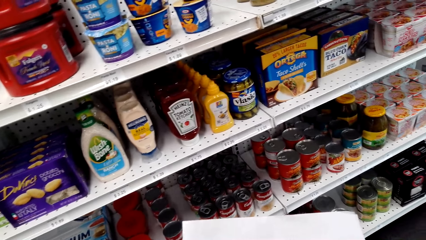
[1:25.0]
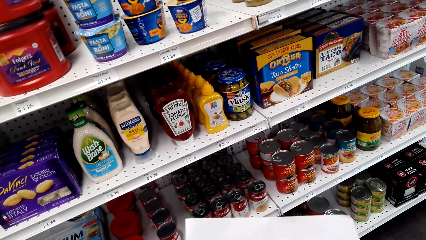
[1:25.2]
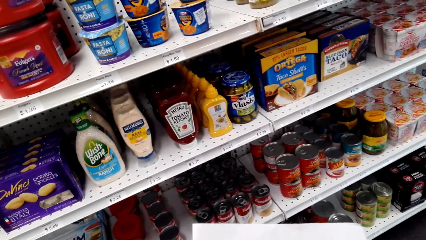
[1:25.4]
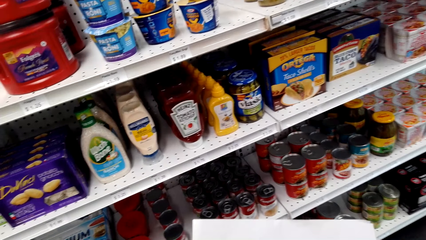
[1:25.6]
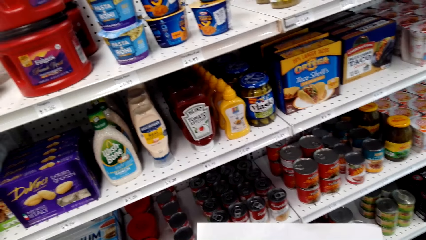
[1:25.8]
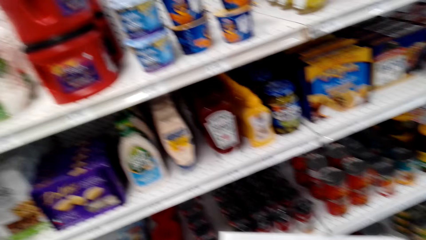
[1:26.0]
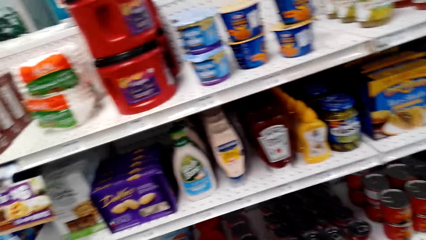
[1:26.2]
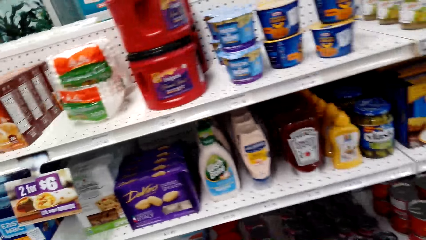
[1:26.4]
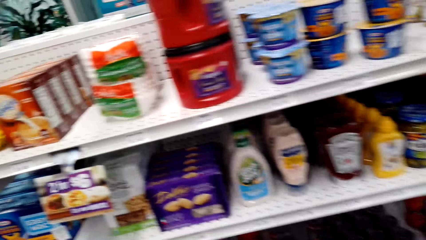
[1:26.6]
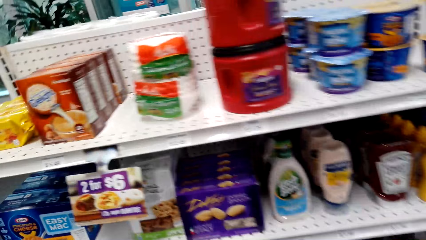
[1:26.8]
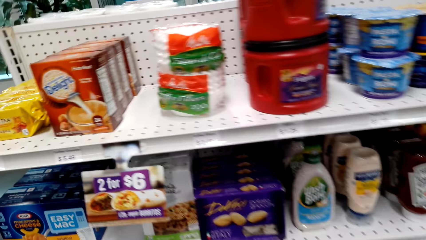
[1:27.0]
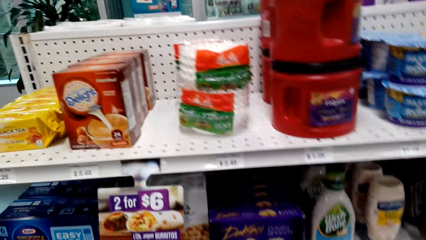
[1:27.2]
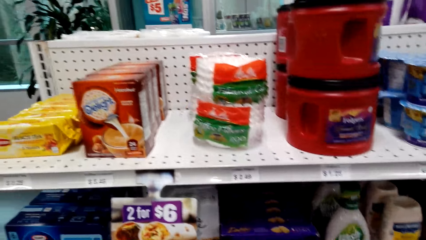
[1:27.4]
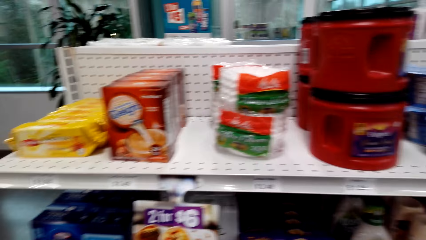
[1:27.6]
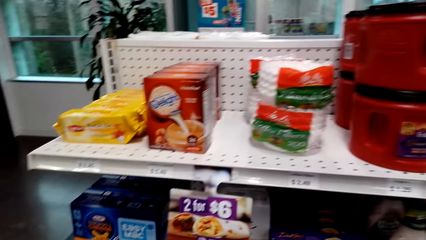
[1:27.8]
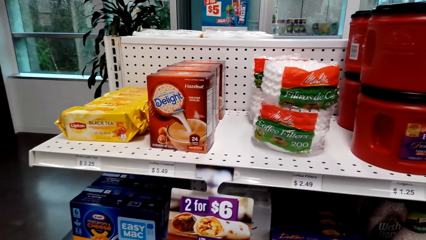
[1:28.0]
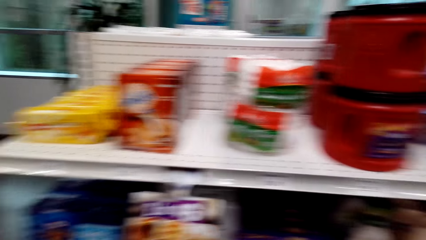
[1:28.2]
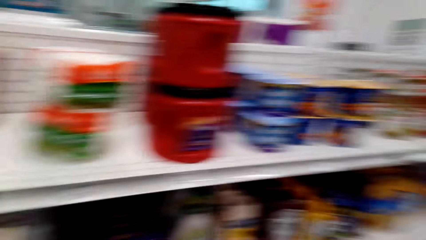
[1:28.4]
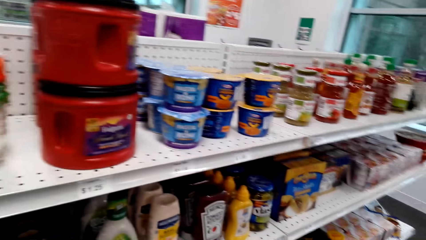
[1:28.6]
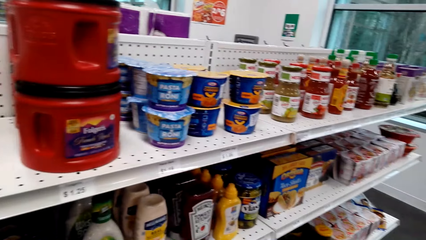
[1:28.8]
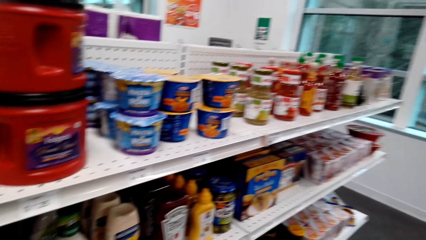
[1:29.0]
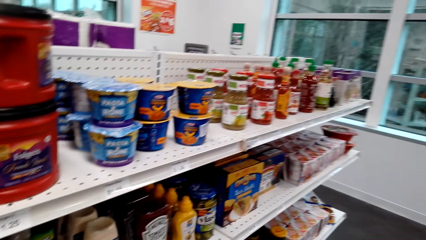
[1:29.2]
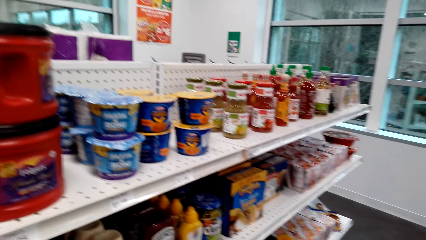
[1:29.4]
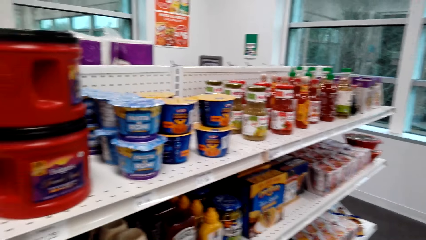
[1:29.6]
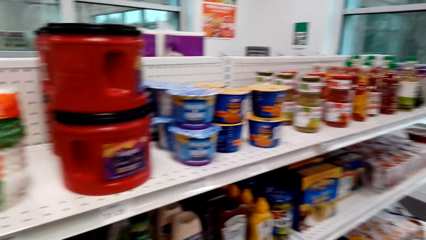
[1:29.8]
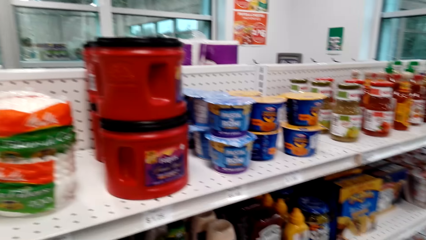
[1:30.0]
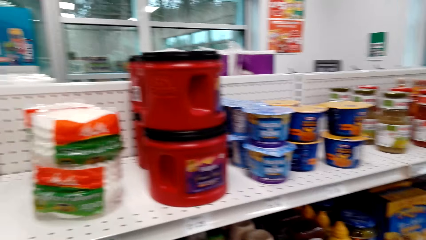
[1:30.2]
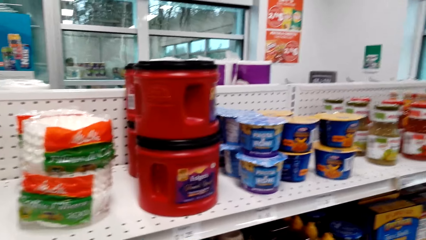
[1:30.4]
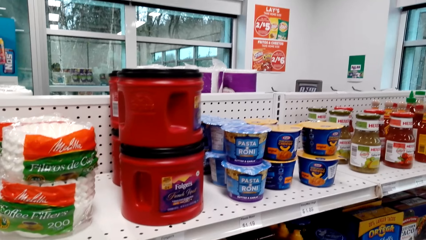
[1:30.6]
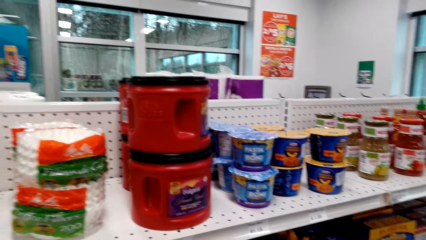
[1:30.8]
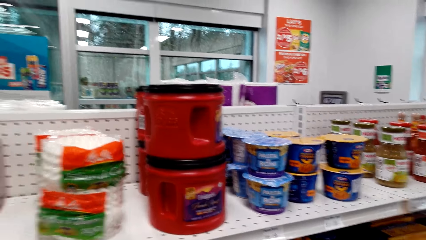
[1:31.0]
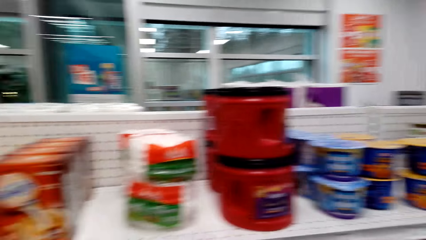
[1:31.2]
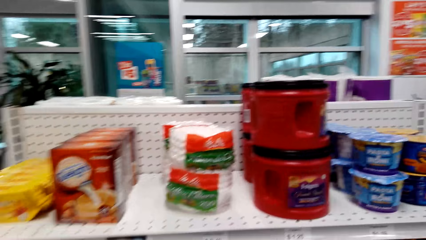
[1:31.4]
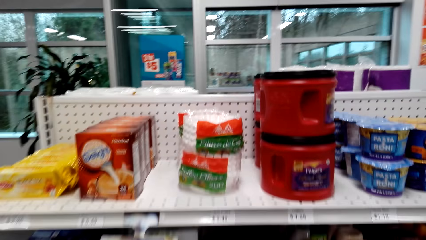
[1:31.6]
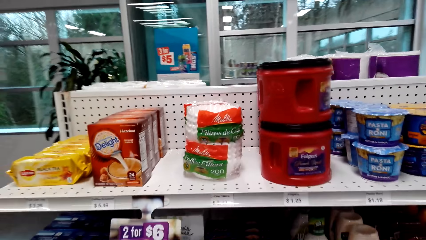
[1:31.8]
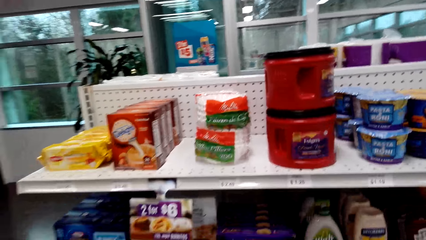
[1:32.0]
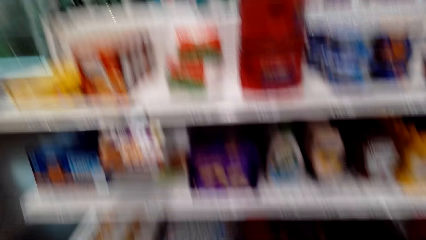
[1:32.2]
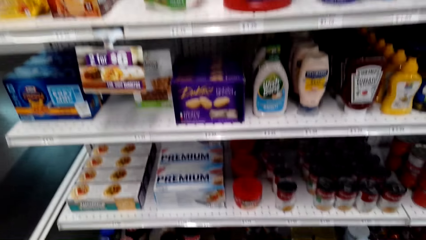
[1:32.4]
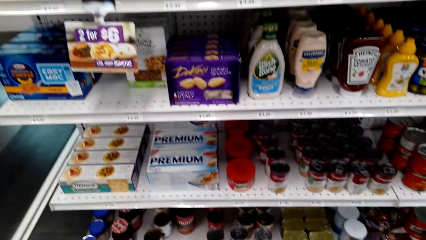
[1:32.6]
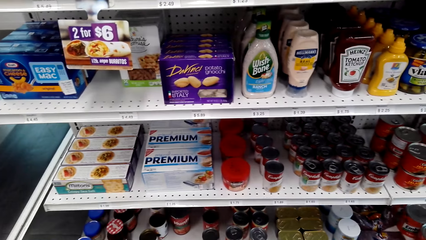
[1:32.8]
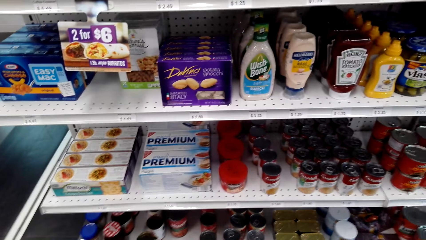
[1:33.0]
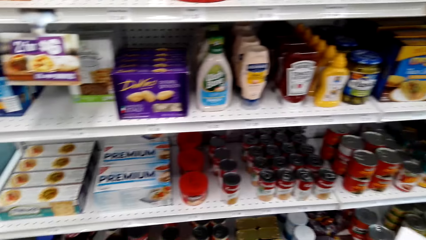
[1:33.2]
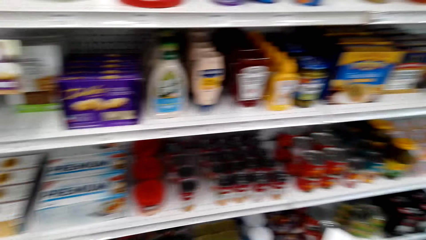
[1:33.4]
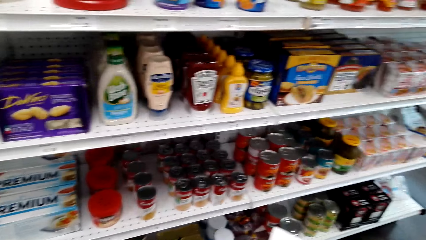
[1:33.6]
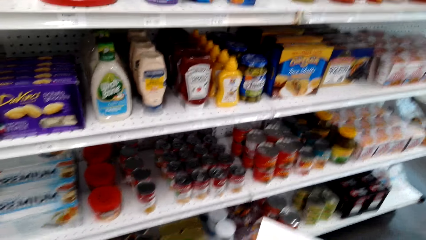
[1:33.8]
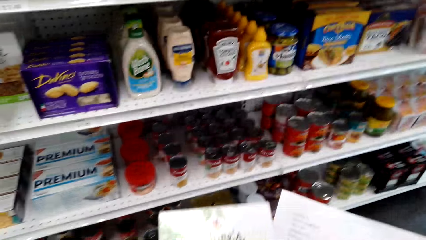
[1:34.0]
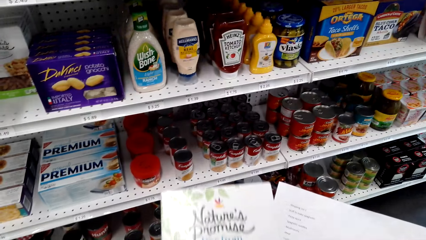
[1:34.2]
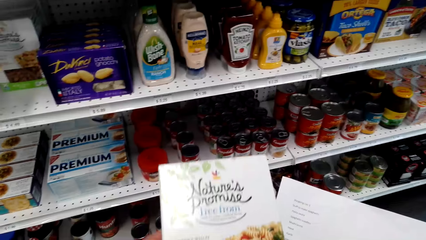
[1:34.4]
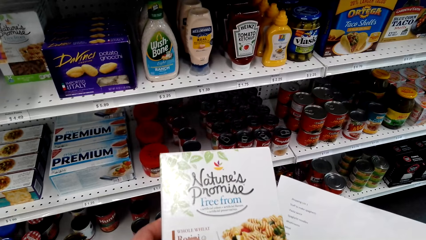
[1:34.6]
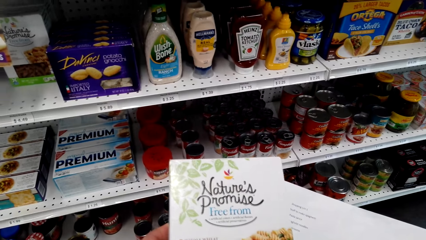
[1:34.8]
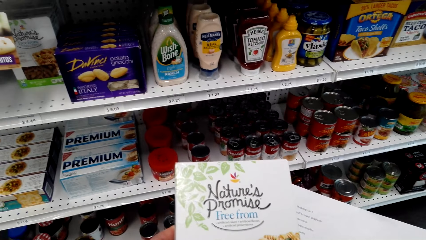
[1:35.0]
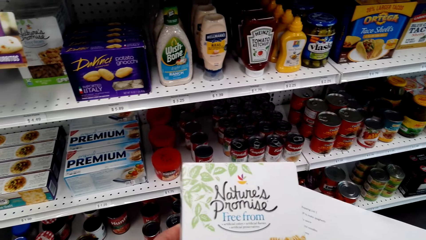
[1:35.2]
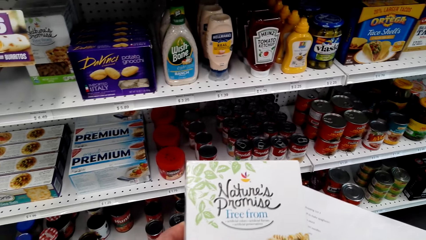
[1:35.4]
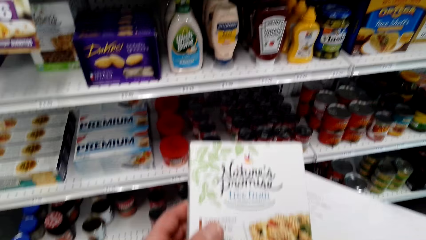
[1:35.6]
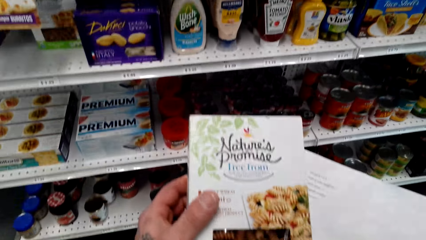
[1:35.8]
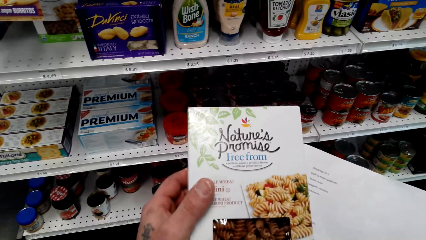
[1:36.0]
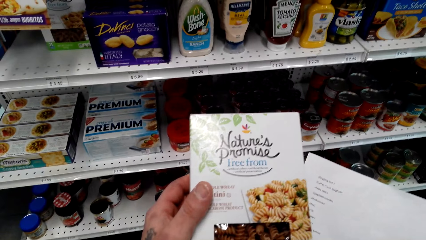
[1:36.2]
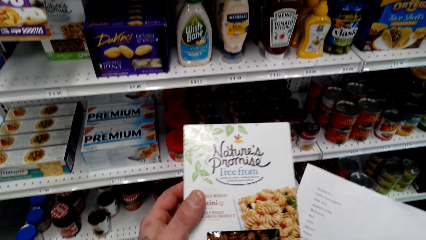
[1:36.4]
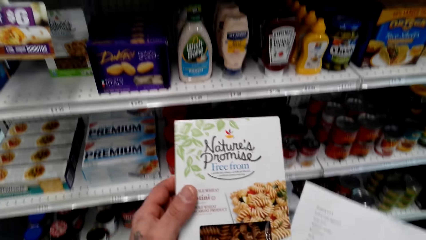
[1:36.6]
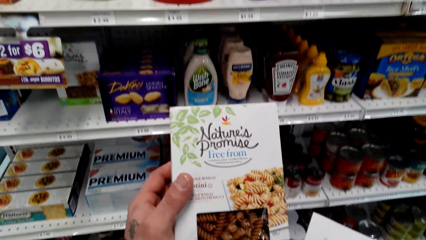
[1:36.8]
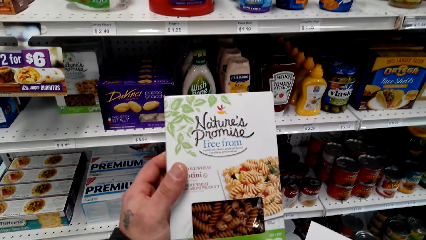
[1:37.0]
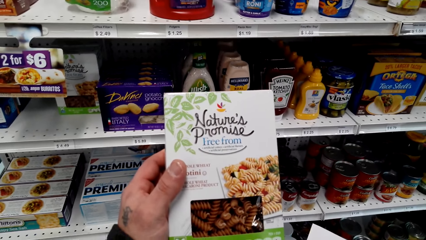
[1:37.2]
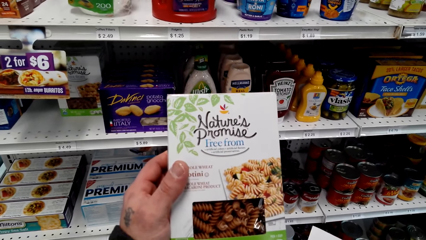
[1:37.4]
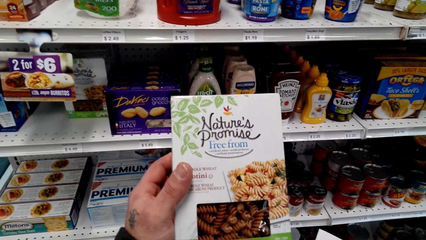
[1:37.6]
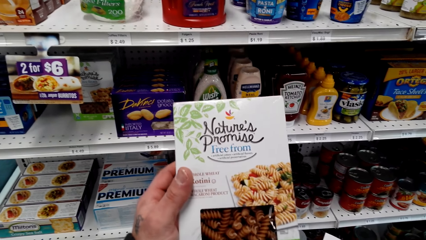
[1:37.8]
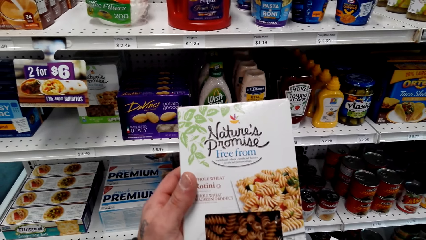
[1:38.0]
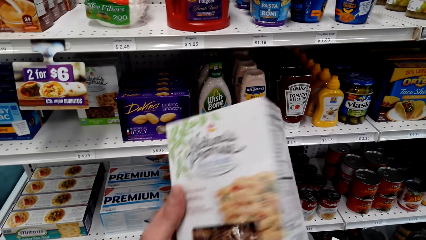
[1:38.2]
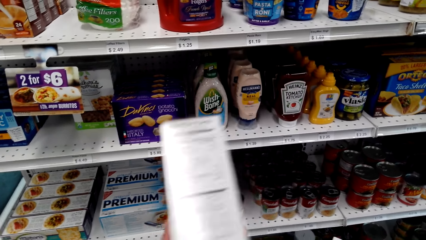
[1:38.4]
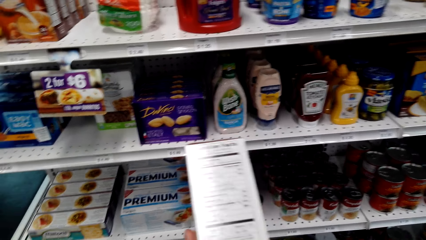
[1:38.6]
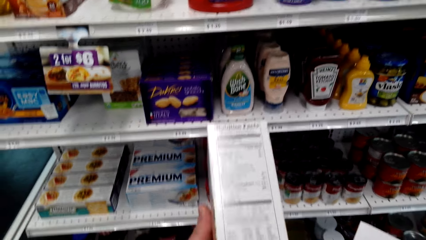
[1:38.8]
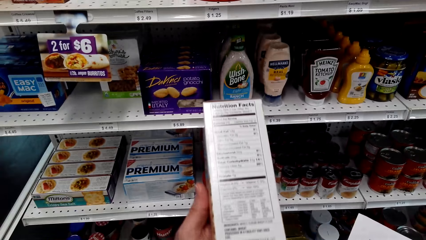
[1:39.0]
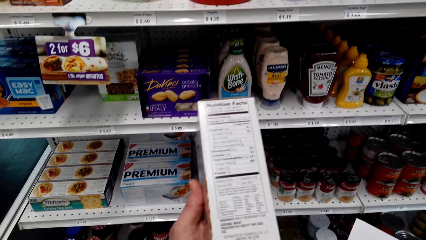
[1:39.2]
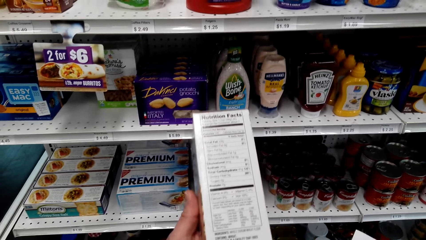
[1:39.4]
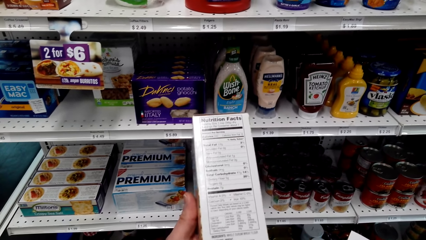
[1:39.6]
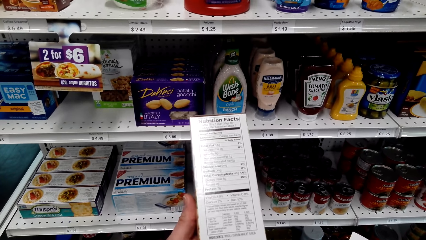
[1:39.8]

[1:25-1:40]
The camera wearer looks at the items on the shelf. They pick a packet of Nature's Promise. They look at the pasta box.
